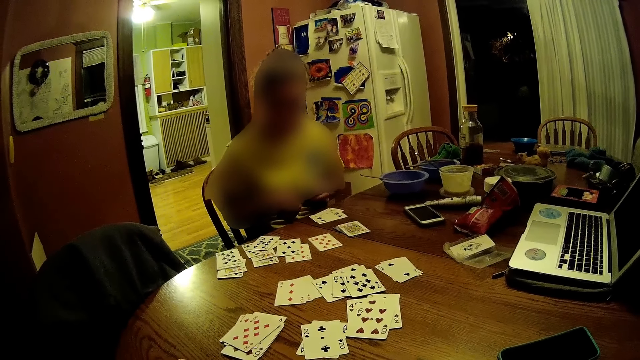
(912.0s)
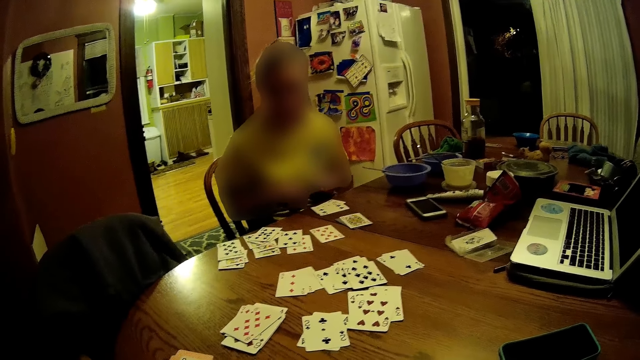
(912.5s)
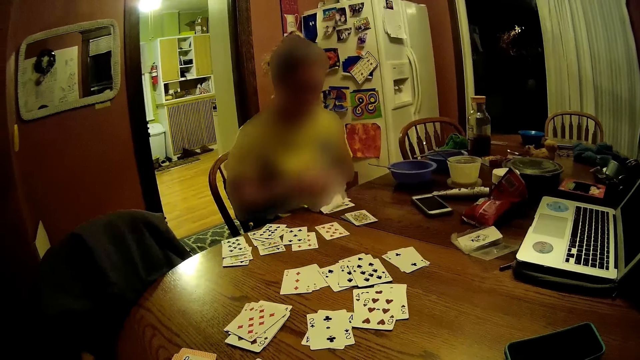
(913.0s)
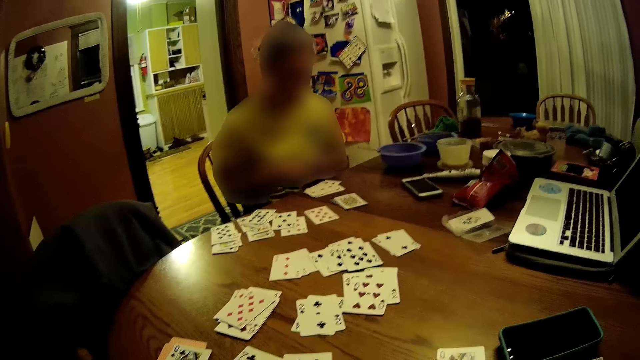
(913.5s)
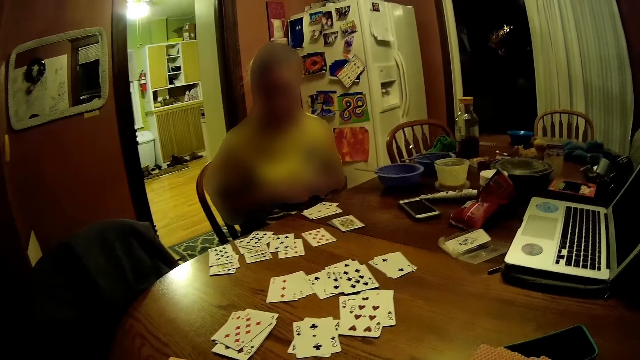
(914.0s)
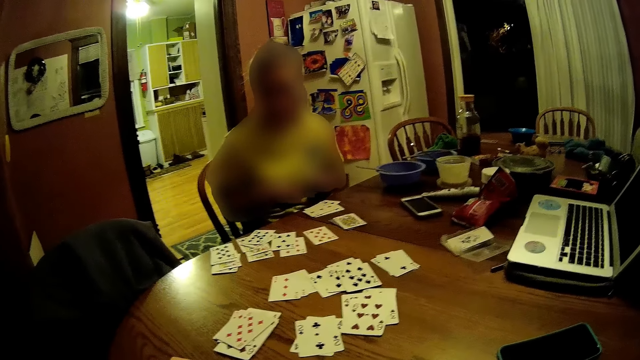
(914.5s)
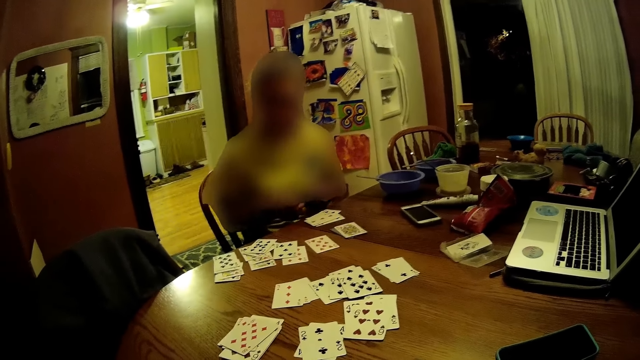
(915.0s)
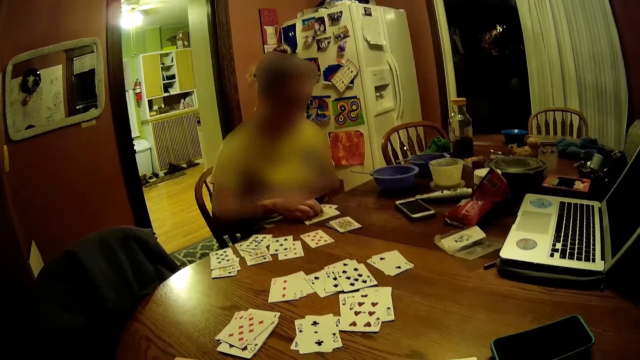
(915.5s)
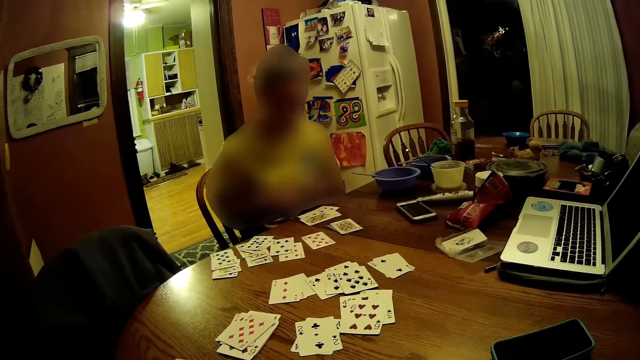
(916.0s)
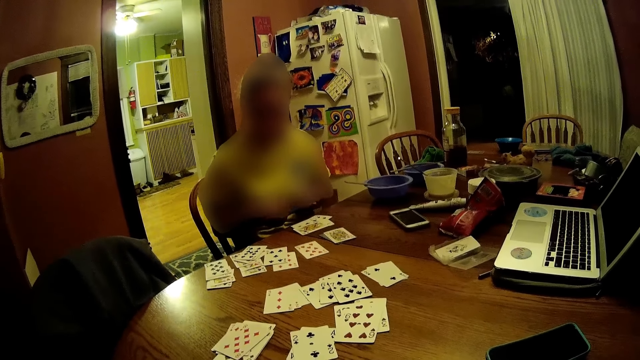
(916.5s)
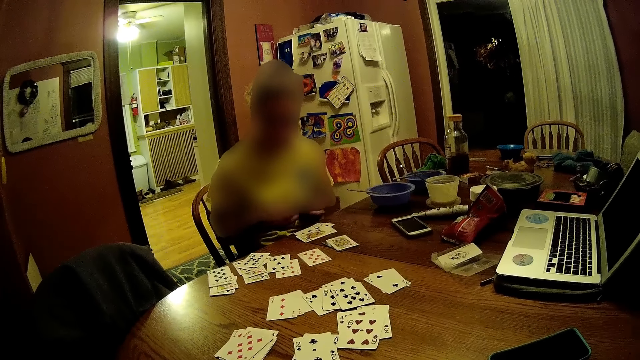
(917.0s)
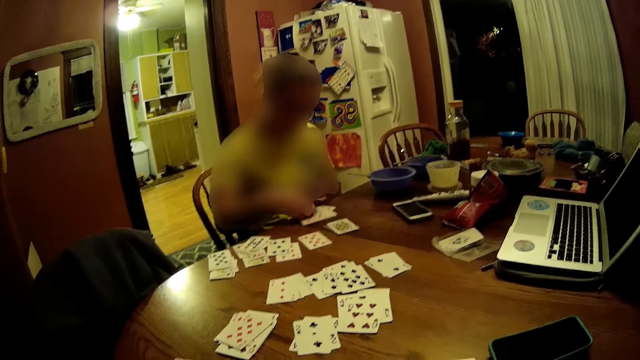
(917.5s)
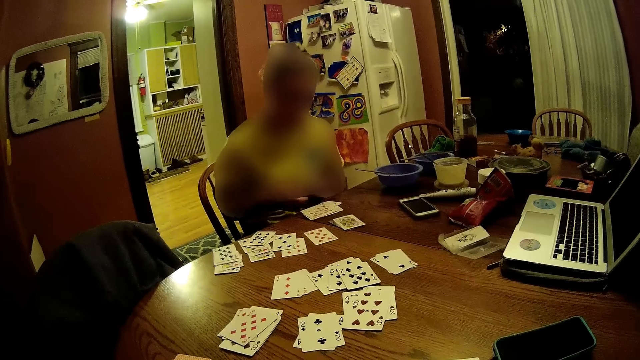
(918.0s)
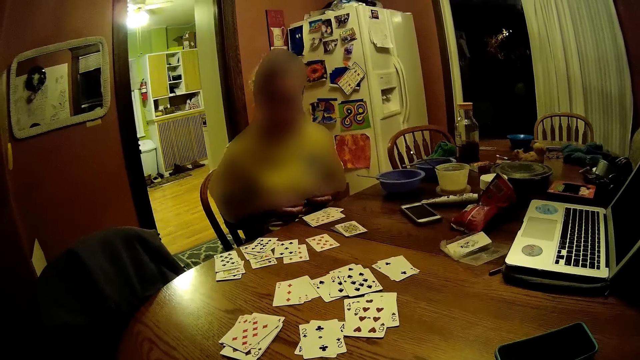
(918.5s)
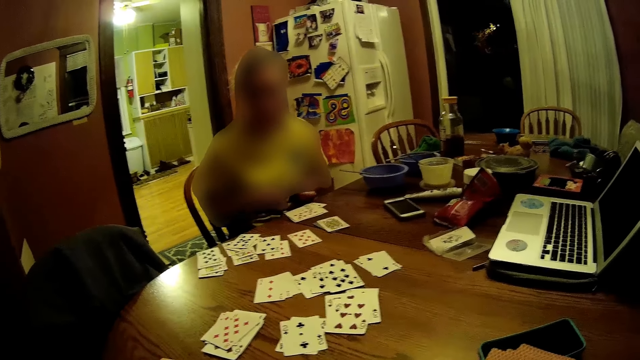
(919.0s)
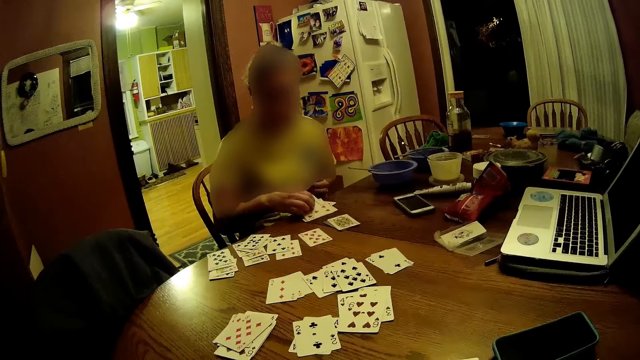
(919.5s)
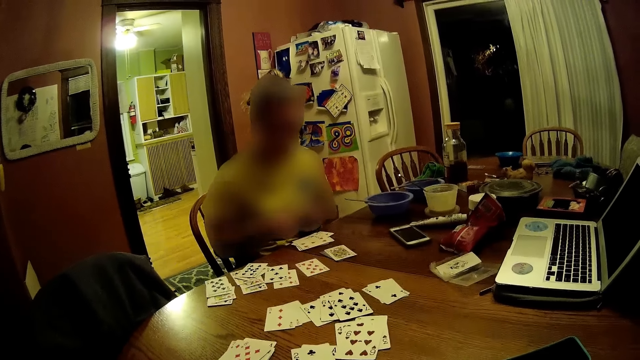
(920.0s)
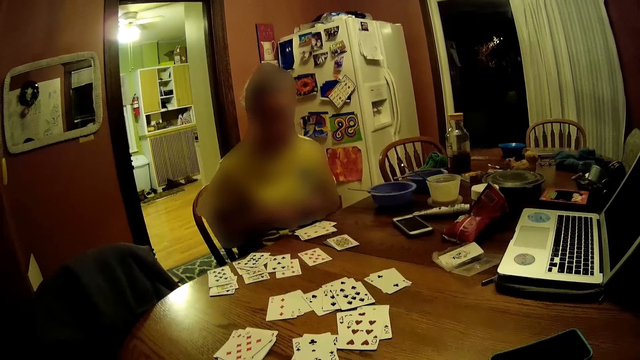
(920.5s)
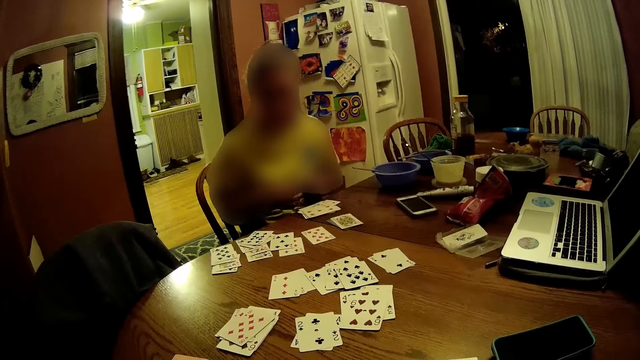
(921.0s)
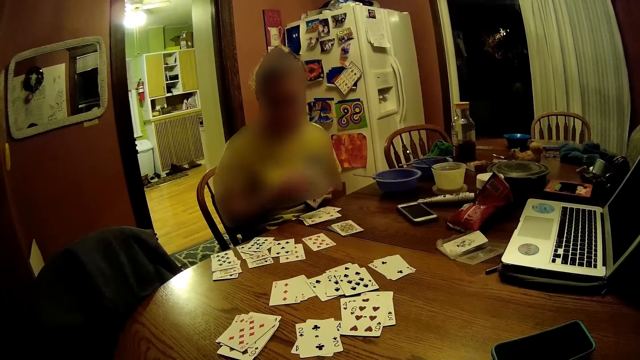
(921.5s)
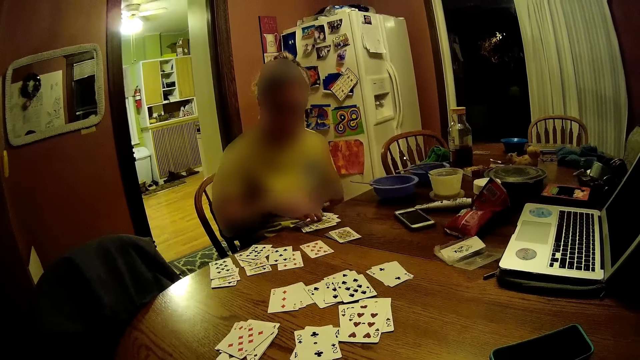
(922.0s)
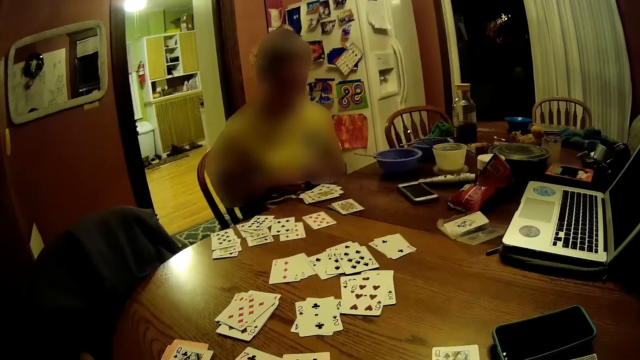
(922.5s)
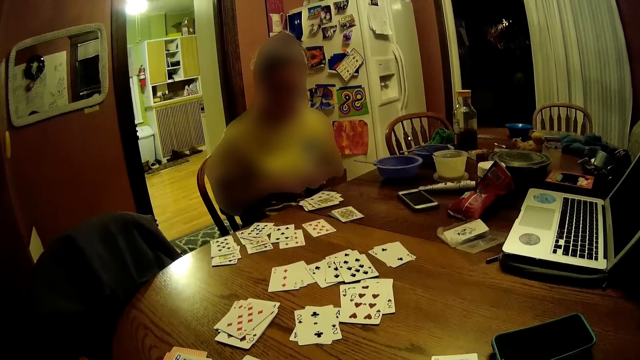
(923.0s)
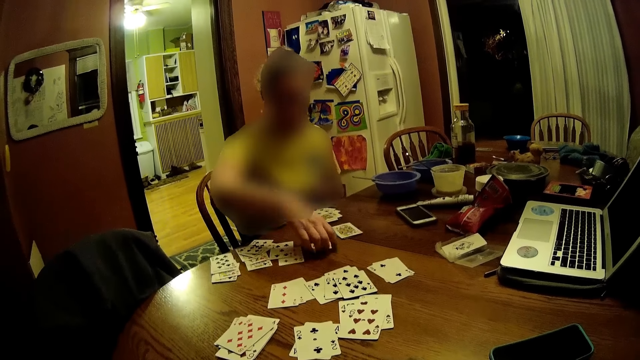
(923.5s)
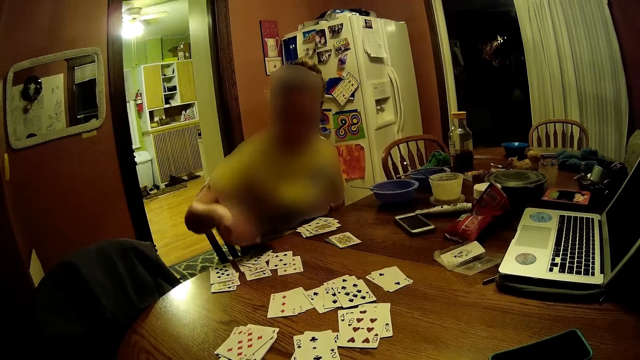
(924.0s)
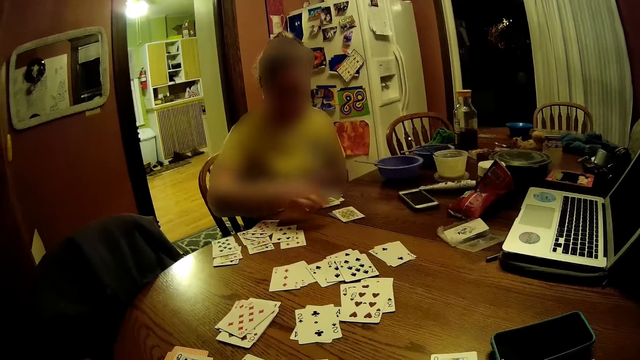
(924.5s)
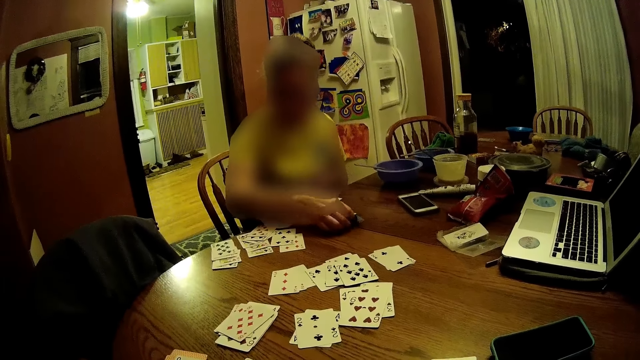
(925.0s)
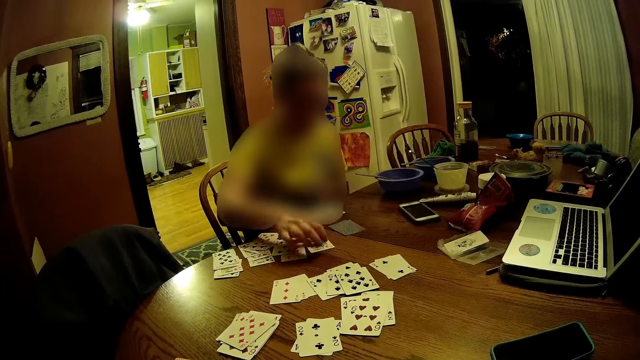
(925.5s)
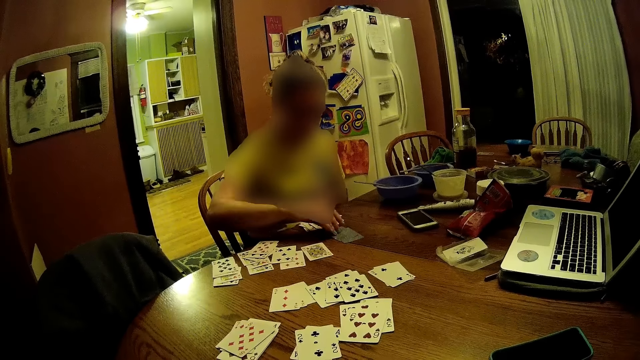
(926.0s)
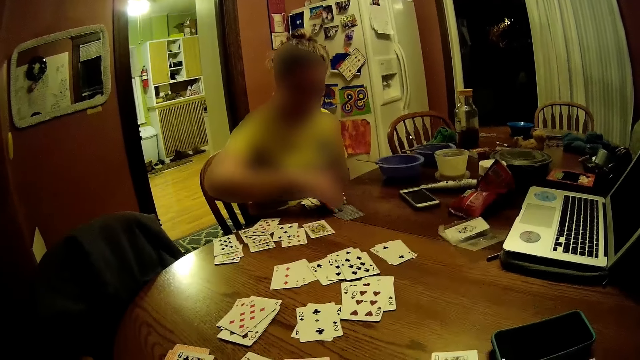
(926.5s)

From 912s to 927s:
The woman drops some cards on the table with her right hand. She drops some cards on the table repeatedly. She replaces some cards on the table with her right hand. She replaces a card on the table with her right hand.

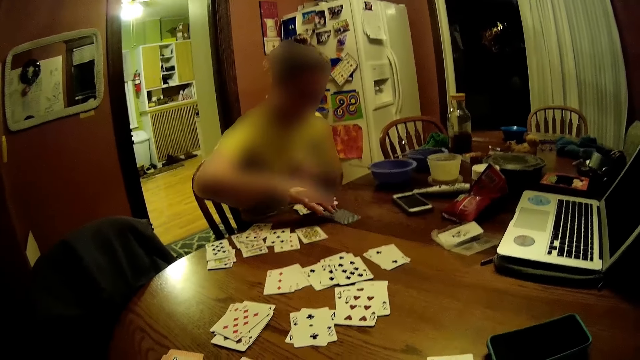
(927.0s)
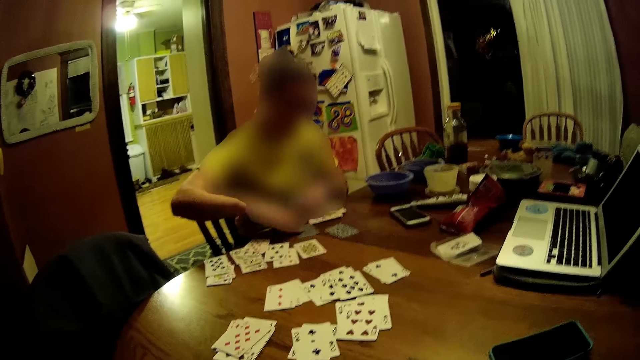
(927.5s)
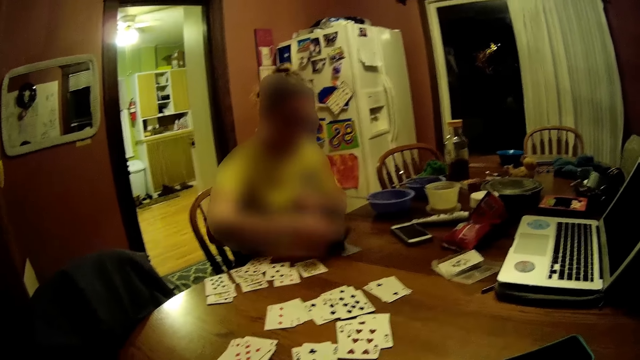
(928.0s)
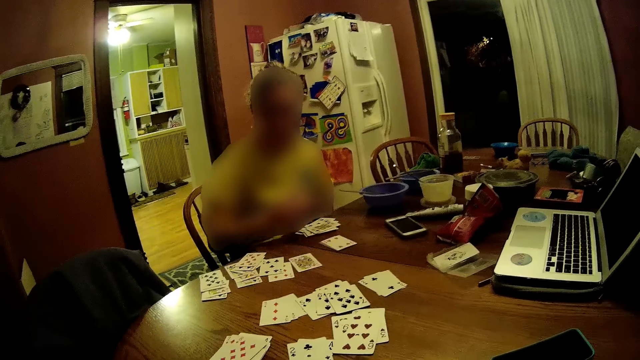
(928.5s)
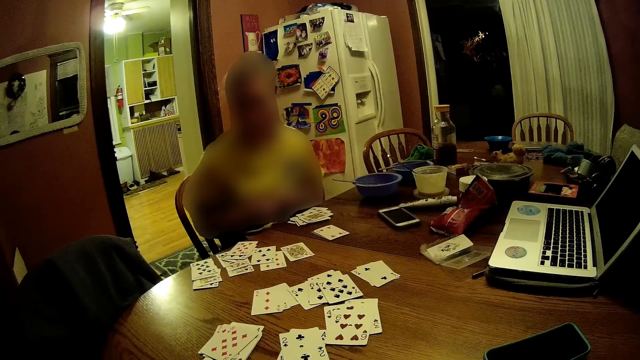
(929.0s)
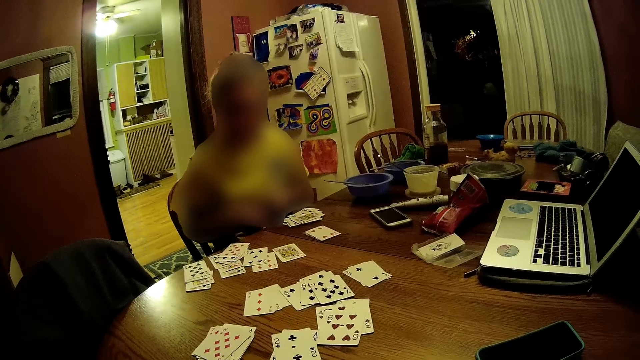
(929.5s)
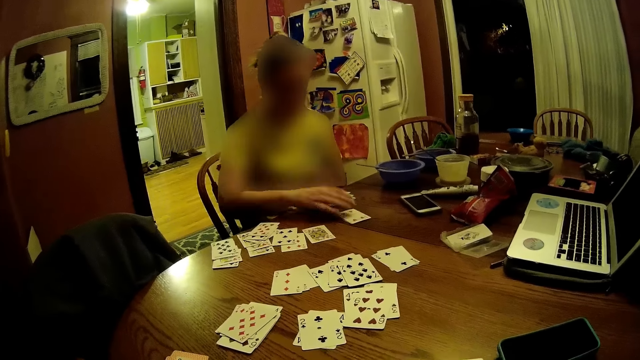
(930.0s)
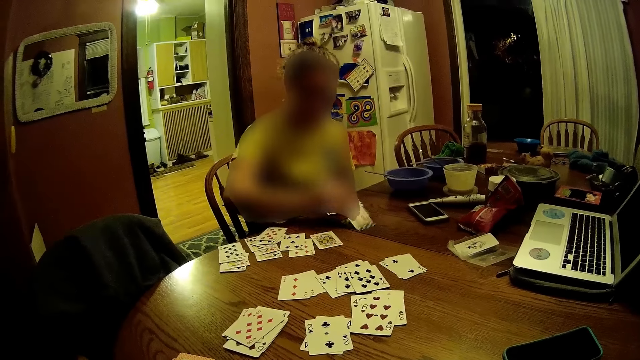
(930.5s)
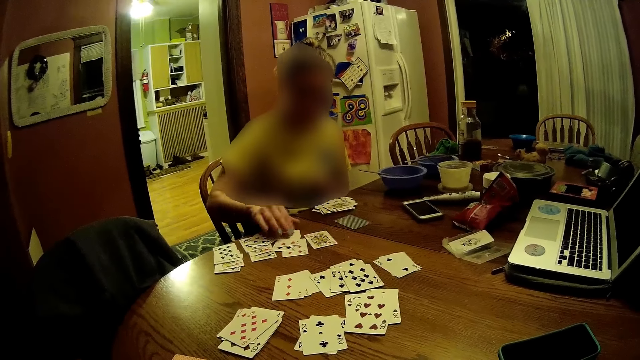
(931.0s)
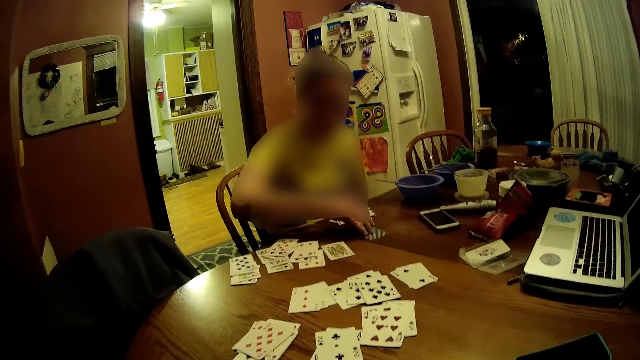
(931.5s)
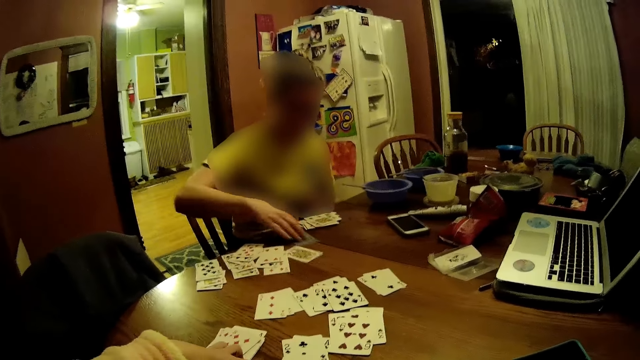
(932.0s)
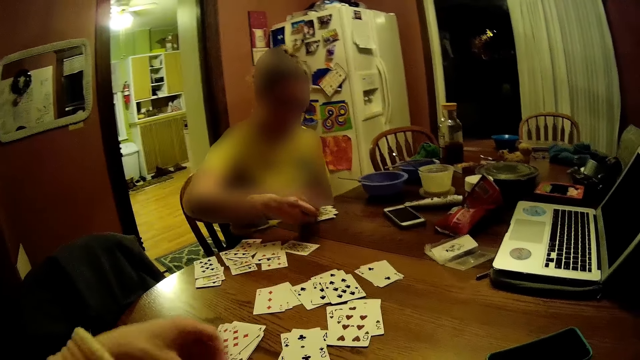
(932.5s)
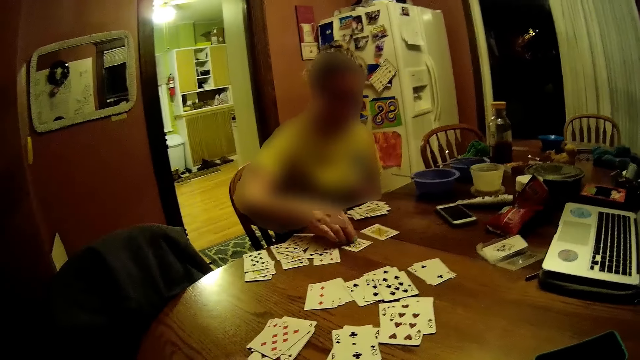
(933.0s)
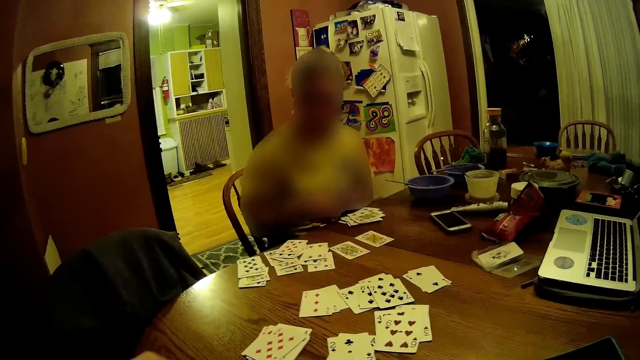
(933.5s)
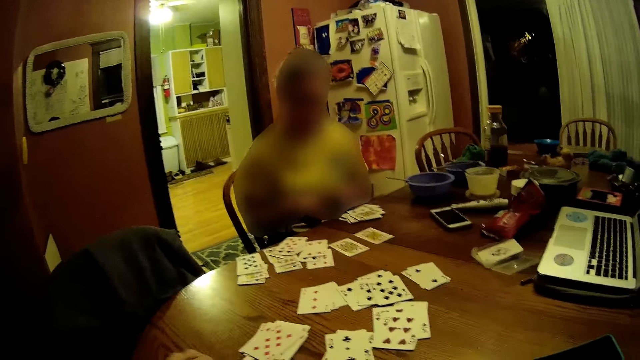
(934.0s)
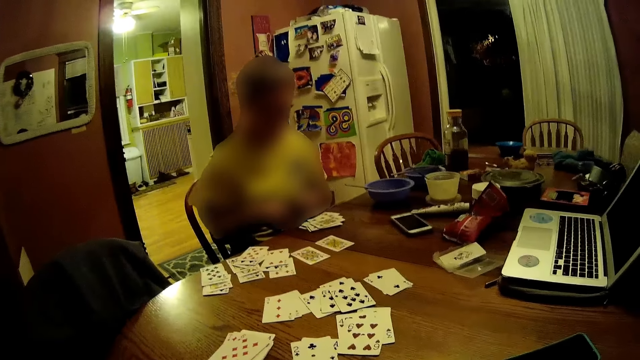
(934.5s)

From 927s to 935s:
The woman flips over a card with her right hand. She adjusts some cards with her left hand. She replaces a card on the table with her right hand. She flips over a card with her right hand. The camera wearer picks up a card from the table. The woman adjusts a card with her left hand.
